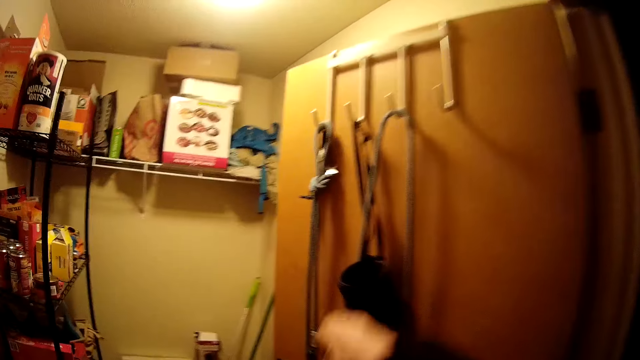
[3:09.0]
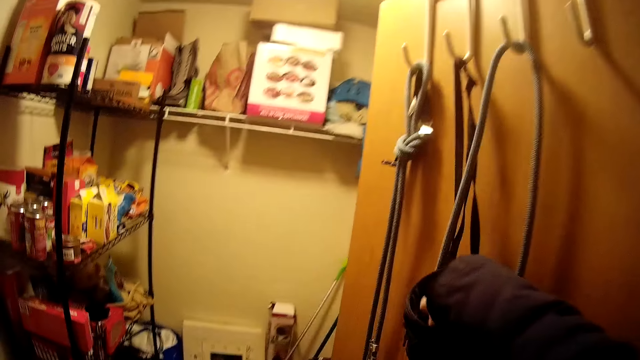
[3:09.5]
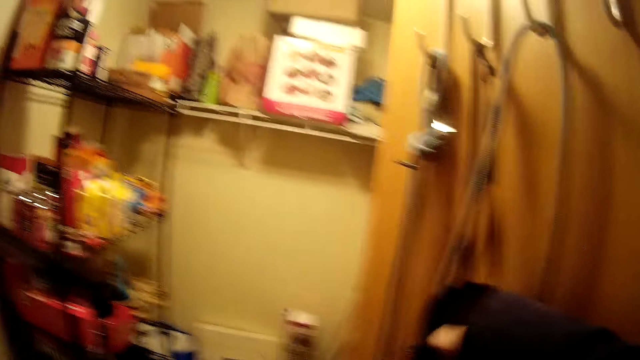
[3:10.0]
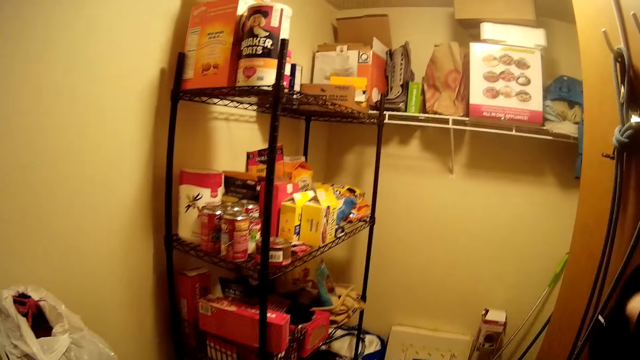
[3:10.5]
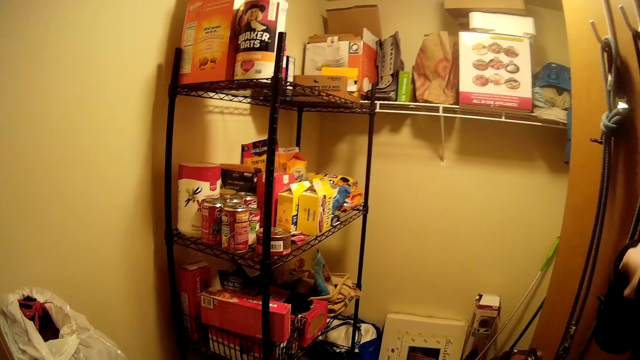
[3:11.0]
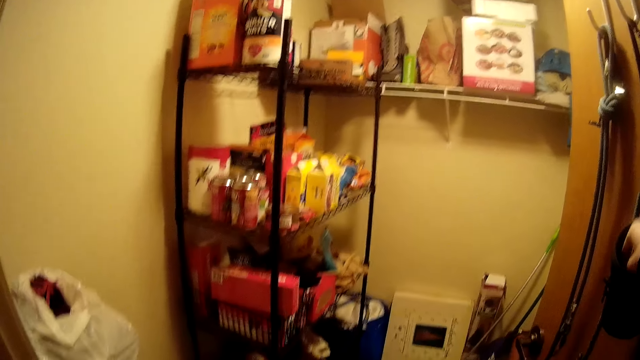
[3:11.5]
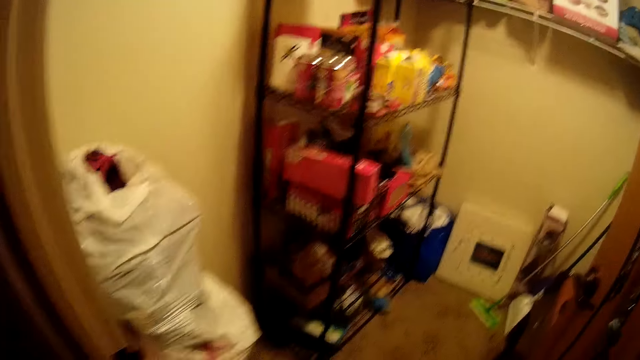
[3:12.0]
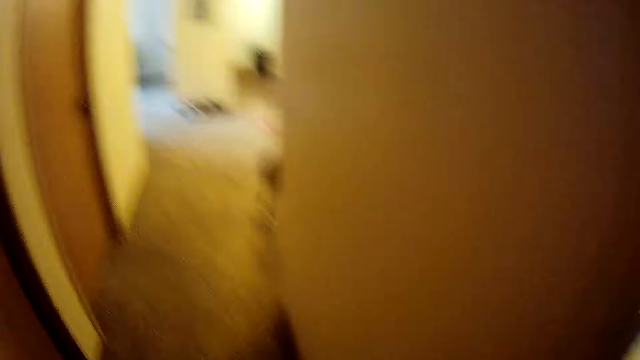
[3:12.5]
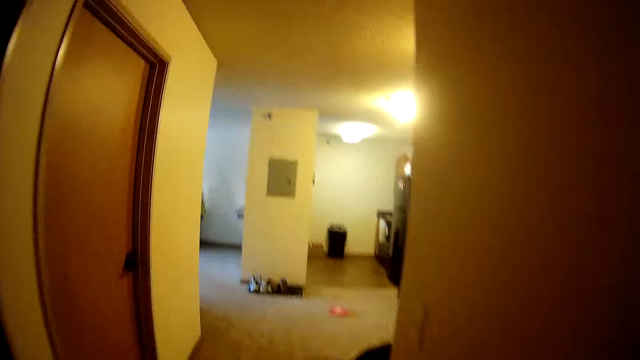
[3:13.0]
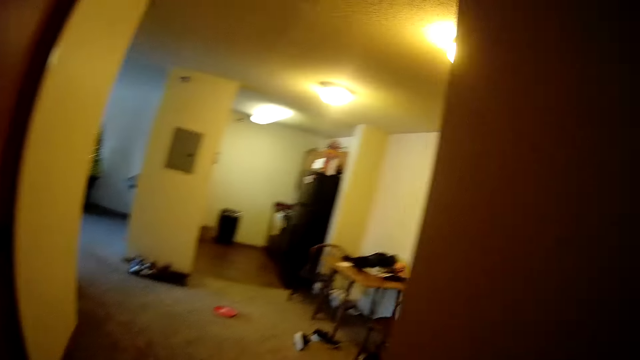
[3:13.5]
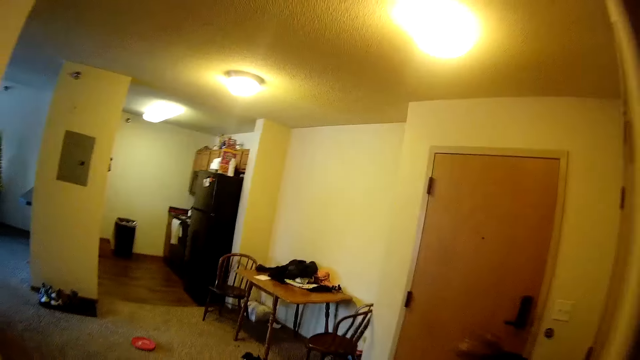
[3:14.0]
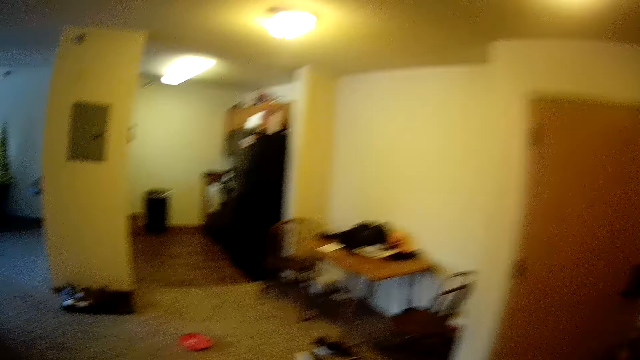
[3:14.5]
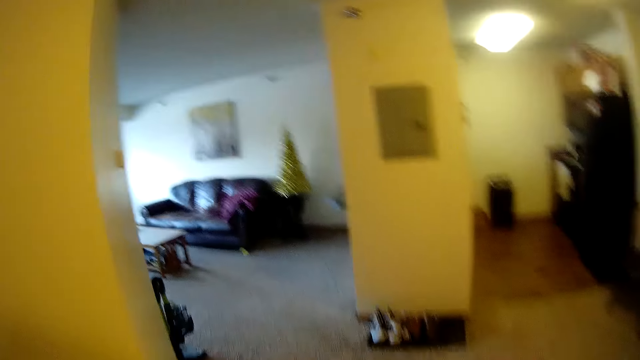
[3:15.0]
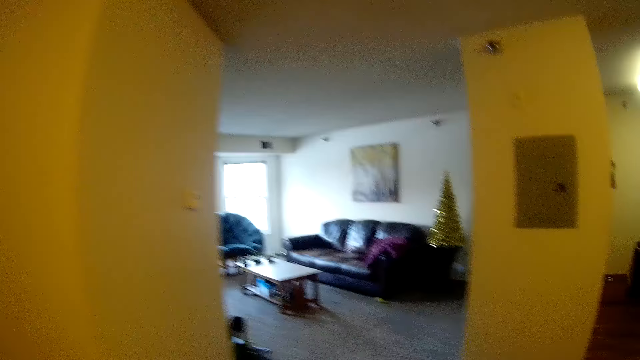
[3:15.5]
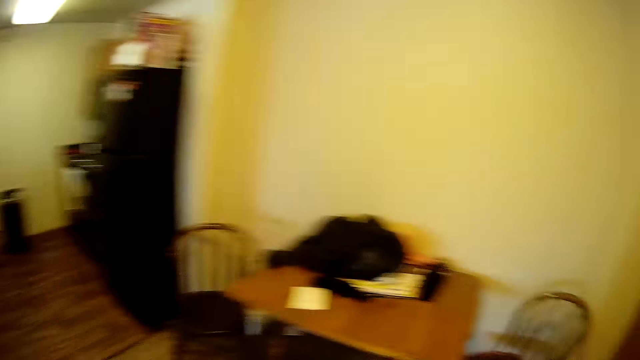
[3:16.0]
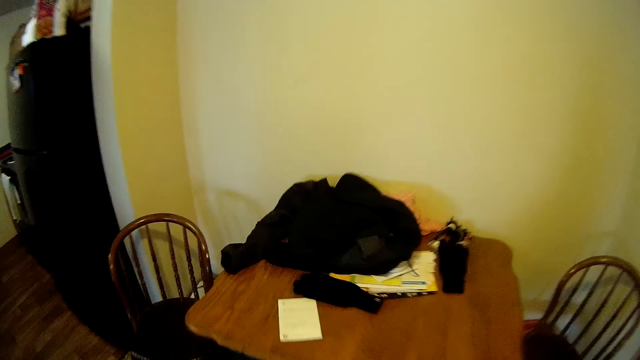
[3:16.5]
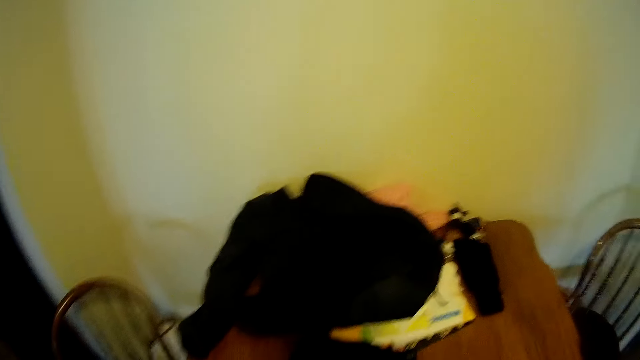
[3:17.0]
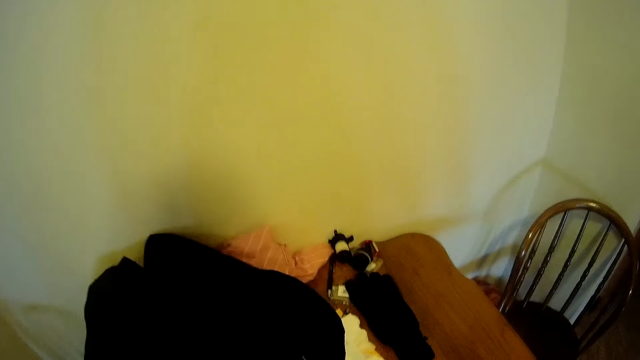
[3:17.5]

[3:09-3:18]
The camera wearer puts her hand in something. She touches an object. She walks around the house. She looks around the room.

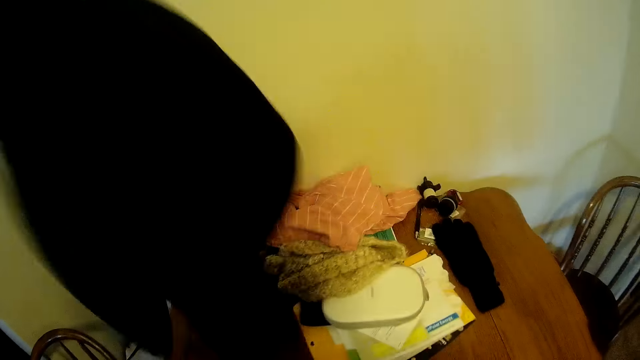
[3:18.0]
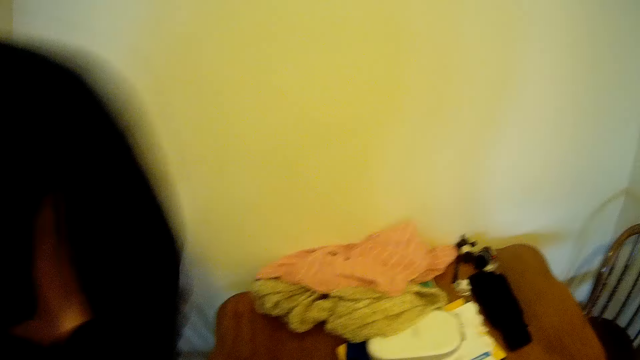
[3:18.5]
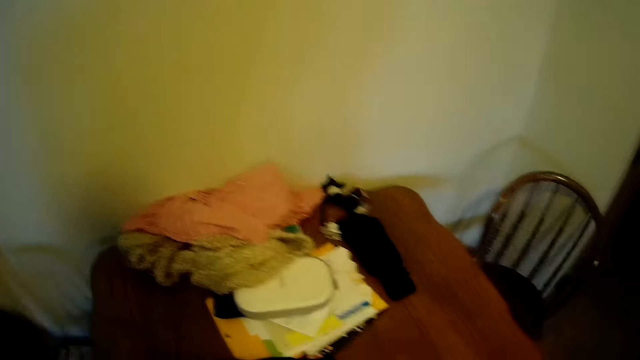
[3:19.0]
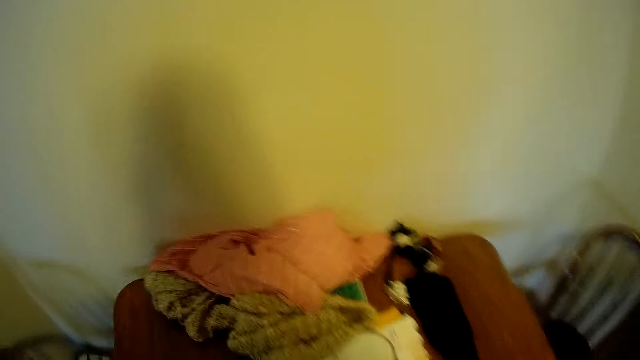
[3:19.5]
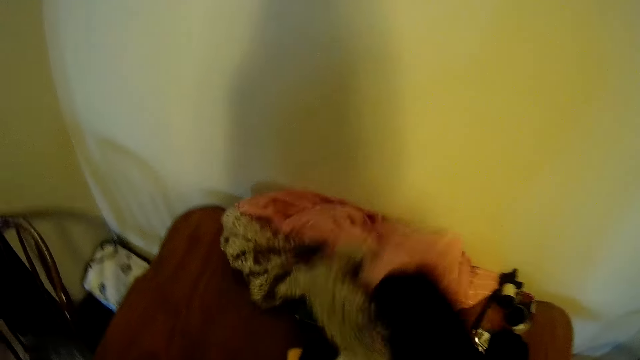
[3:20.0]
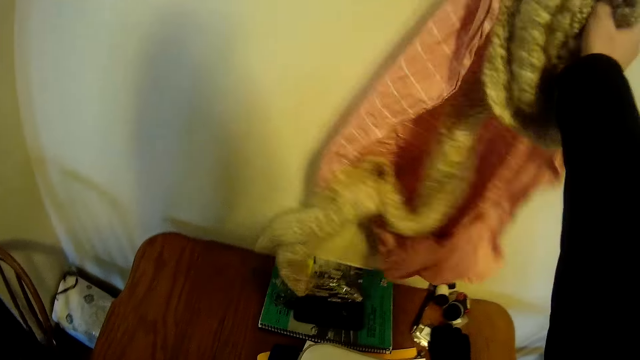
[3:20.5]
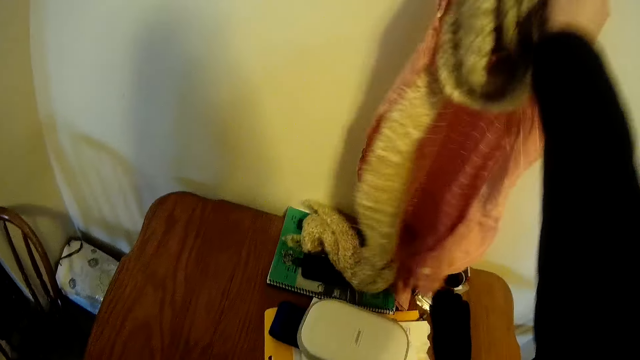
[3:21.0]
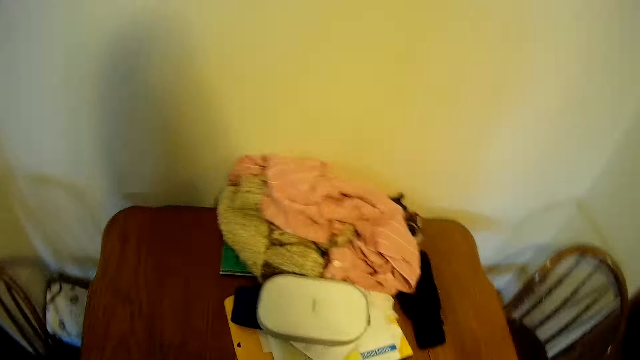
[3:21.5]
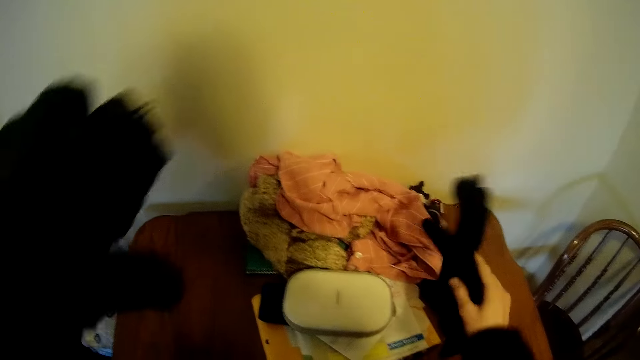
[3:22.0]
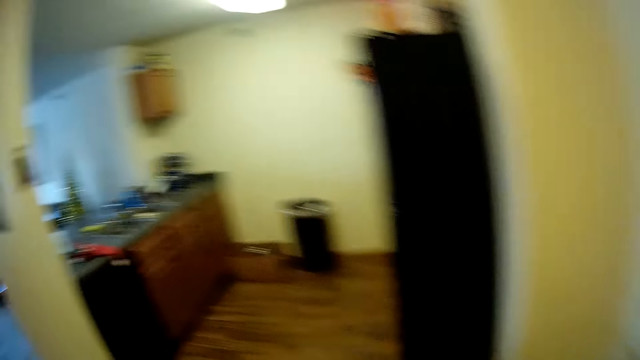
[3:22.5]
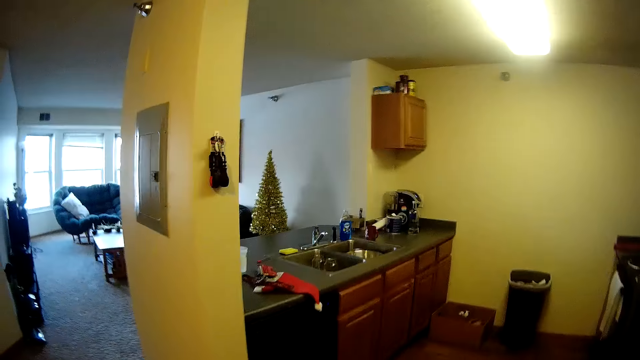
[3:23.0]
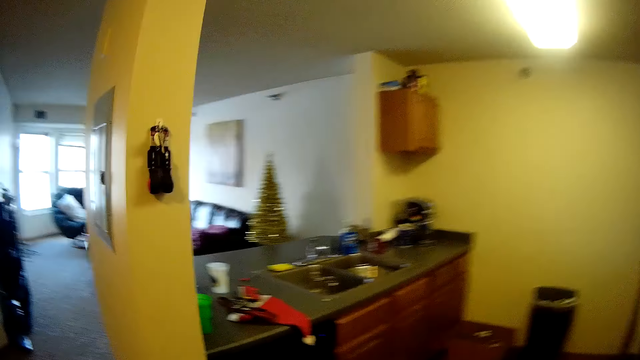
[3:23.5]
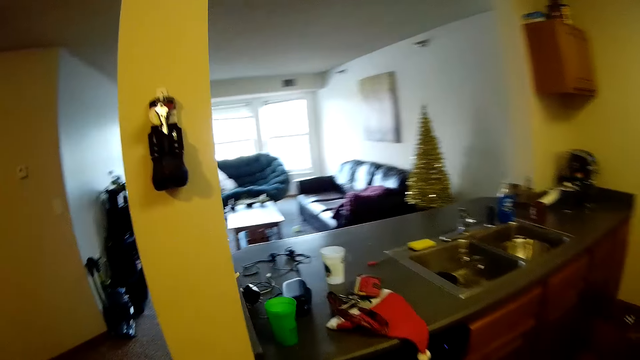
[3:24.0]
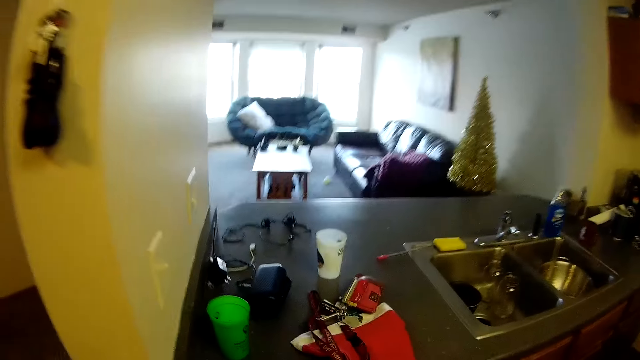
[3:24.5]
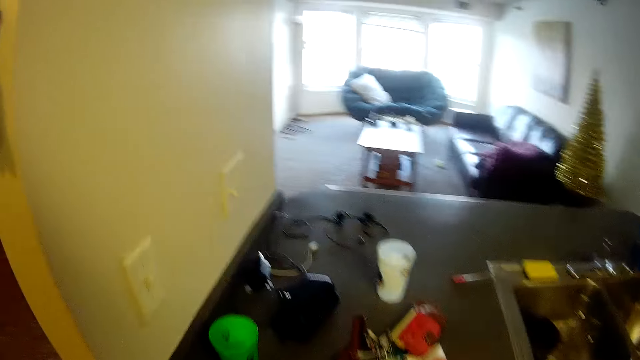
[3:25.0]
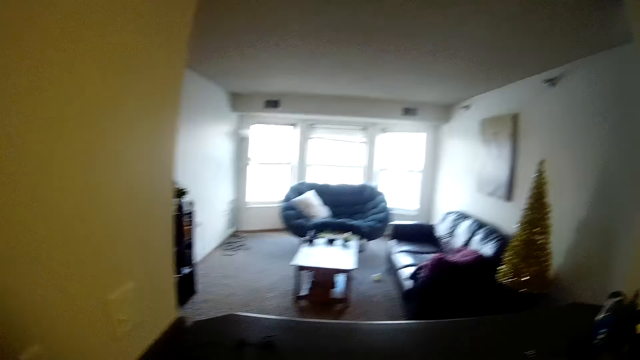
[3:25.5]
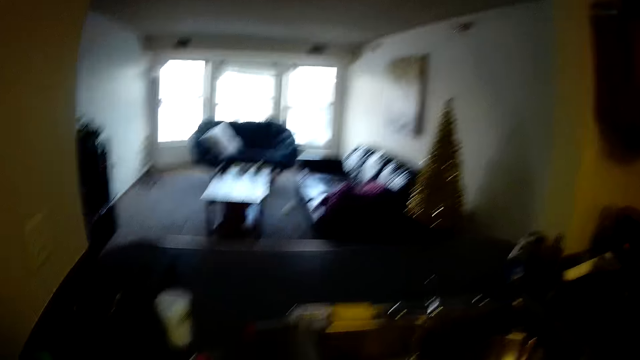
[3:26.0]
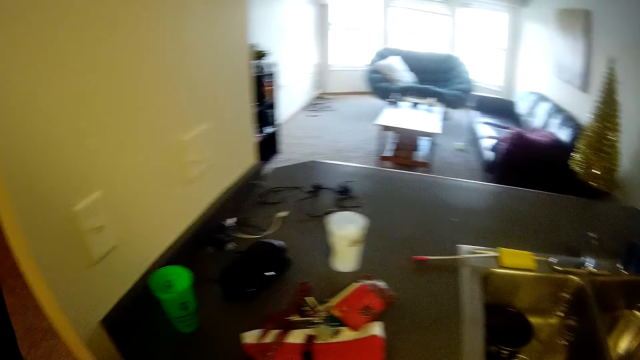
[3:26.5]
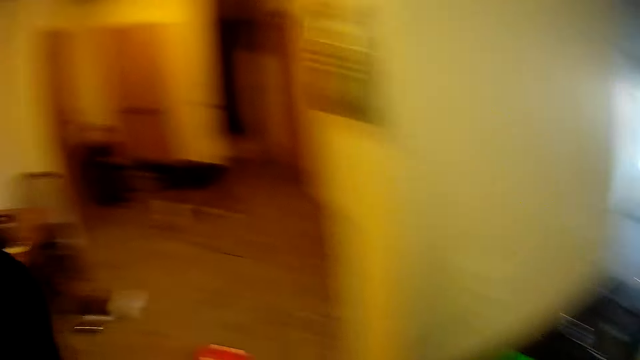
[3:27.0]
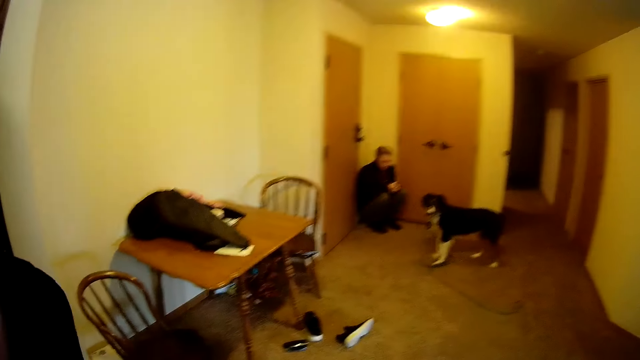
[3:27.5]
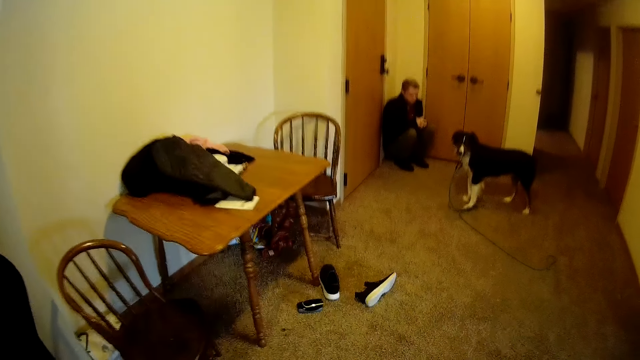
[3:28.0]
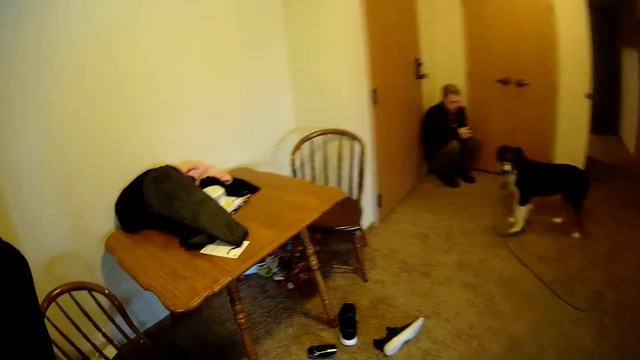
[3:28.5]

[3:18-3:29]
The camera wearer picks up a jacket from the table. They lift a cloth from the table. They drop the cloth on the table and drop the jacket on the table. They walk around the house. They look around the room. A man squats at the door.
